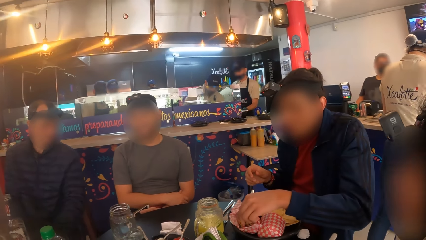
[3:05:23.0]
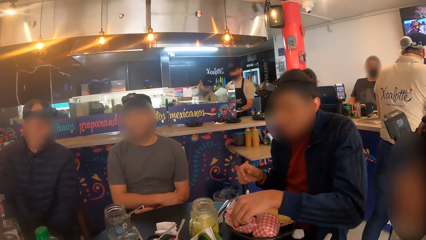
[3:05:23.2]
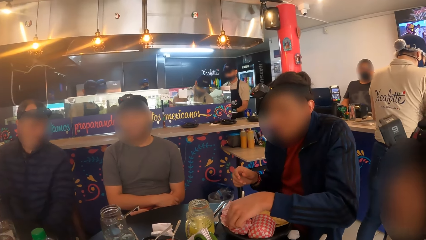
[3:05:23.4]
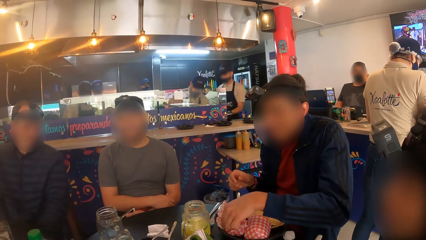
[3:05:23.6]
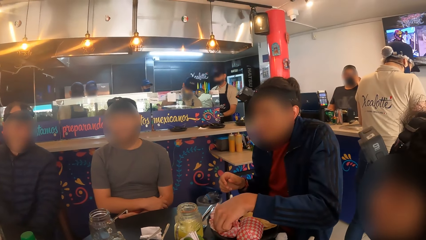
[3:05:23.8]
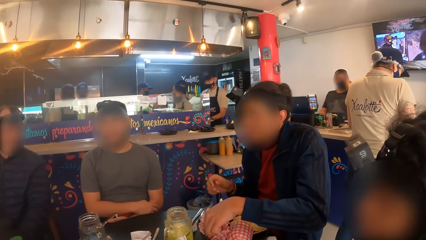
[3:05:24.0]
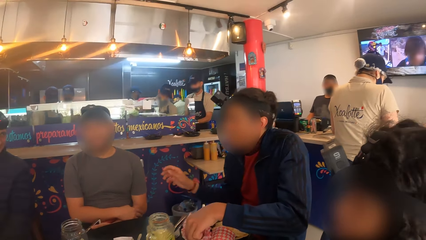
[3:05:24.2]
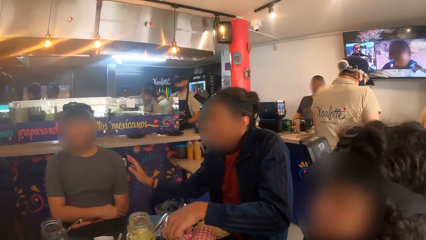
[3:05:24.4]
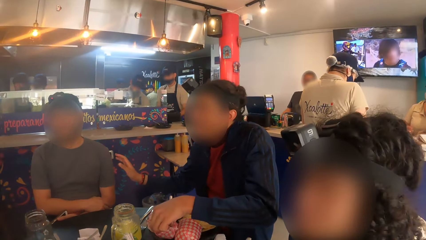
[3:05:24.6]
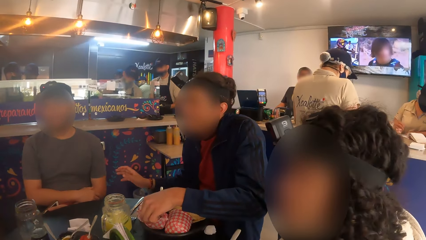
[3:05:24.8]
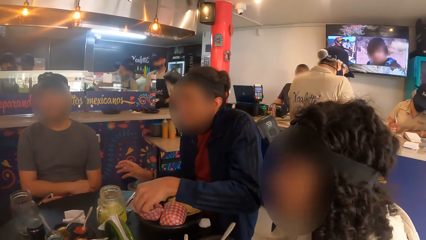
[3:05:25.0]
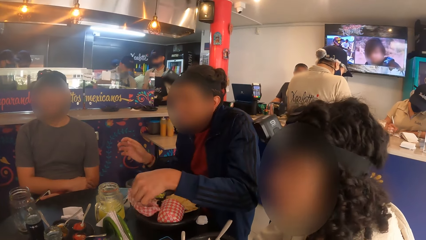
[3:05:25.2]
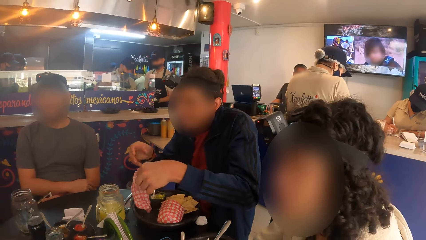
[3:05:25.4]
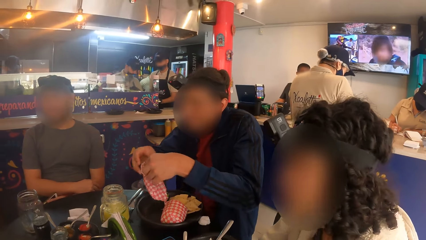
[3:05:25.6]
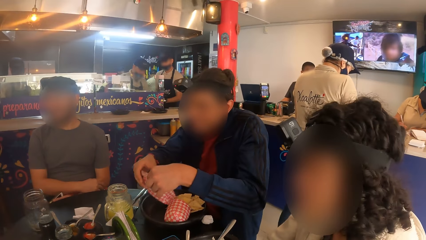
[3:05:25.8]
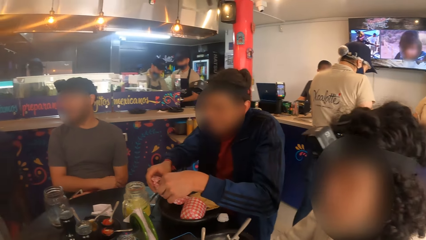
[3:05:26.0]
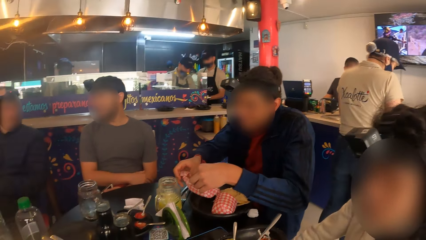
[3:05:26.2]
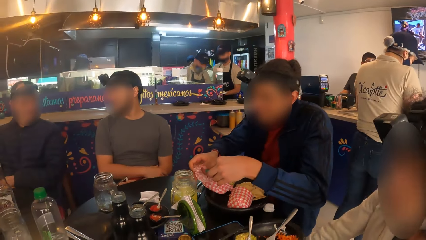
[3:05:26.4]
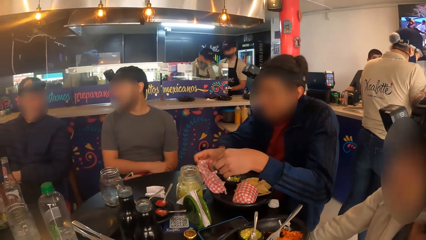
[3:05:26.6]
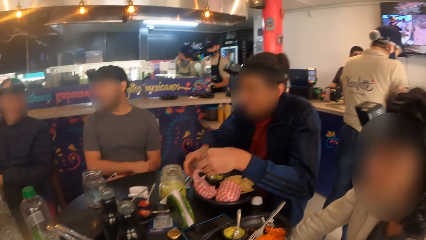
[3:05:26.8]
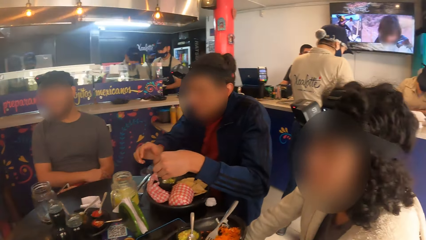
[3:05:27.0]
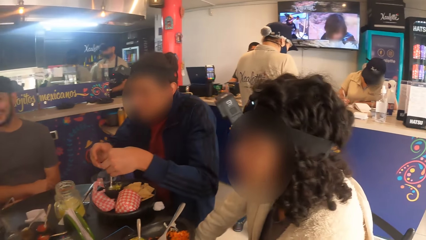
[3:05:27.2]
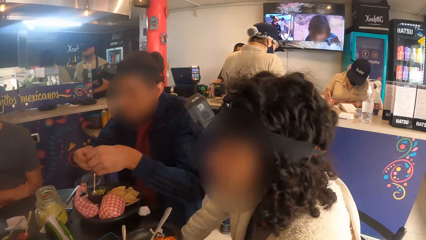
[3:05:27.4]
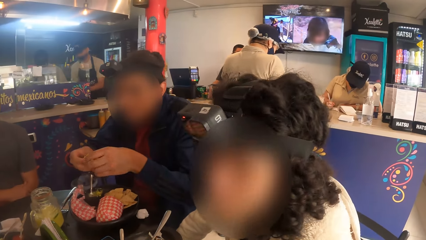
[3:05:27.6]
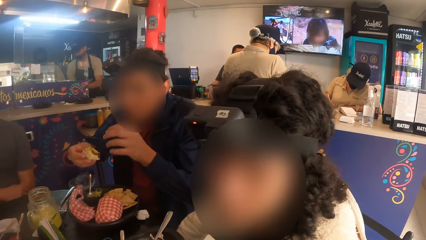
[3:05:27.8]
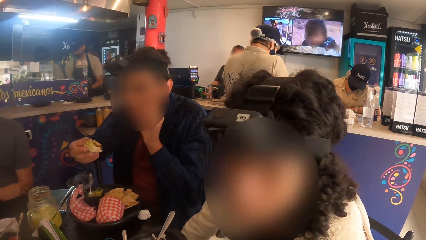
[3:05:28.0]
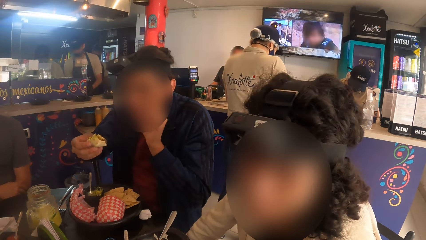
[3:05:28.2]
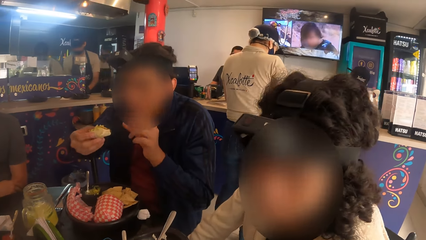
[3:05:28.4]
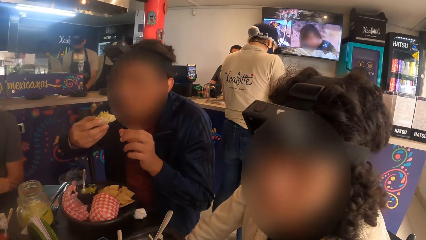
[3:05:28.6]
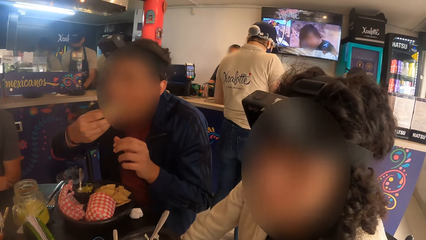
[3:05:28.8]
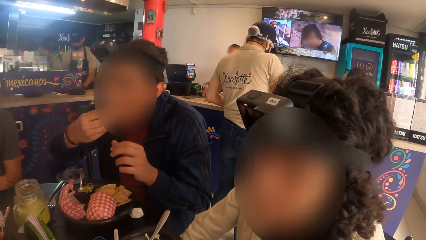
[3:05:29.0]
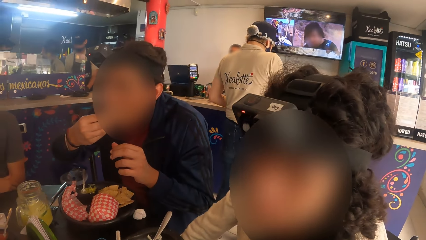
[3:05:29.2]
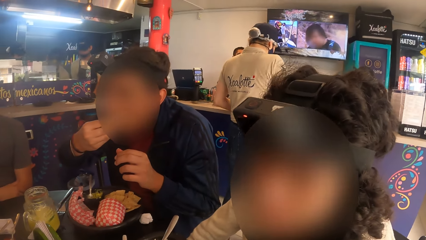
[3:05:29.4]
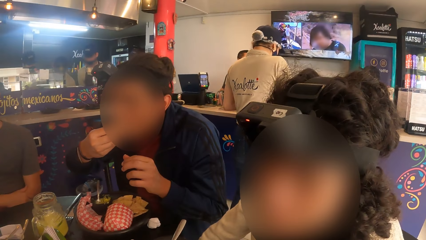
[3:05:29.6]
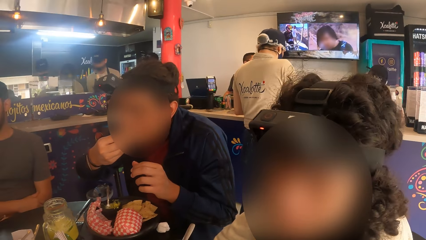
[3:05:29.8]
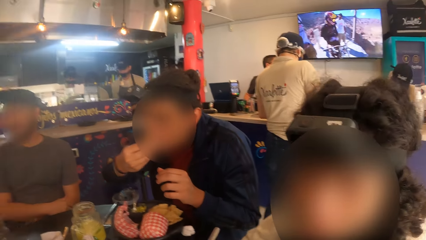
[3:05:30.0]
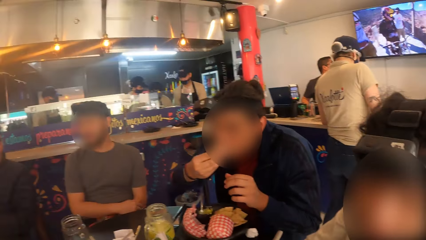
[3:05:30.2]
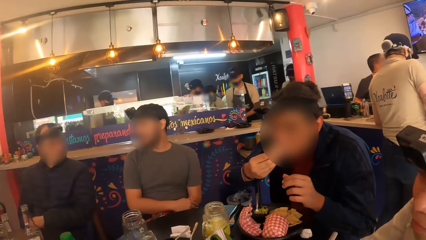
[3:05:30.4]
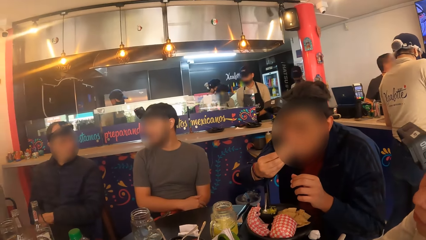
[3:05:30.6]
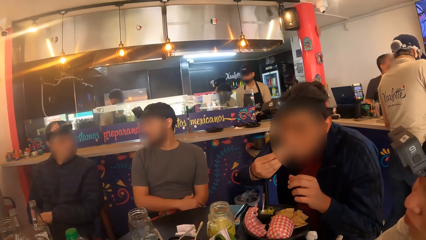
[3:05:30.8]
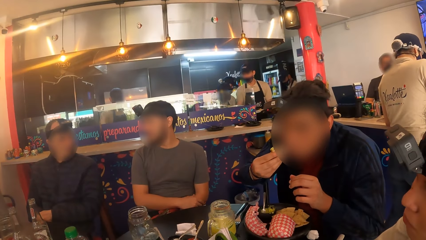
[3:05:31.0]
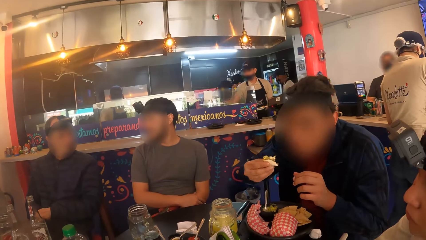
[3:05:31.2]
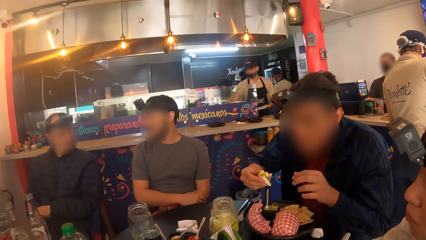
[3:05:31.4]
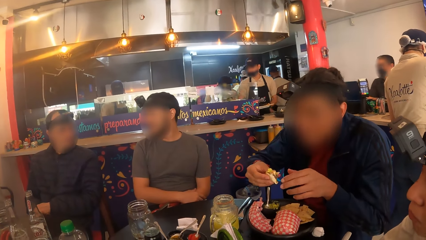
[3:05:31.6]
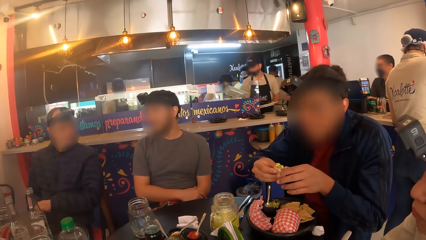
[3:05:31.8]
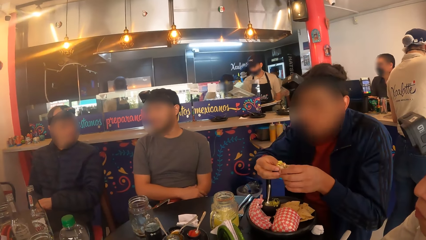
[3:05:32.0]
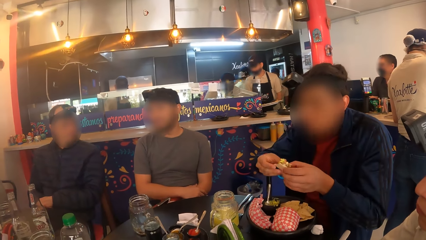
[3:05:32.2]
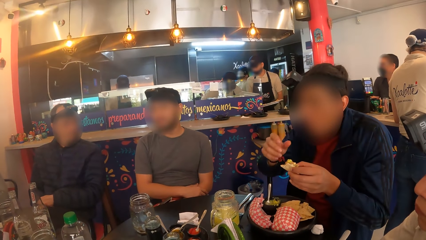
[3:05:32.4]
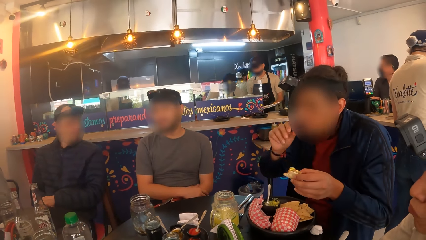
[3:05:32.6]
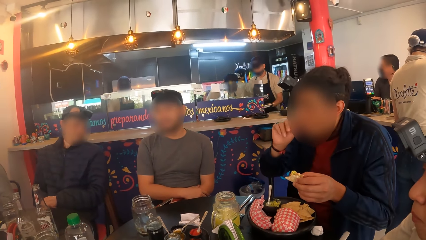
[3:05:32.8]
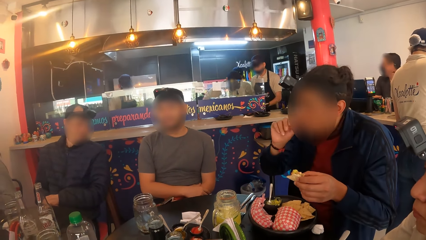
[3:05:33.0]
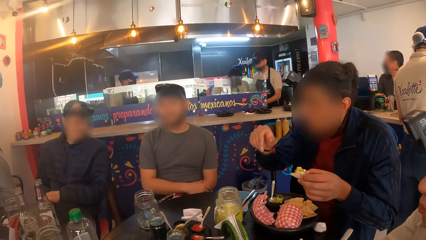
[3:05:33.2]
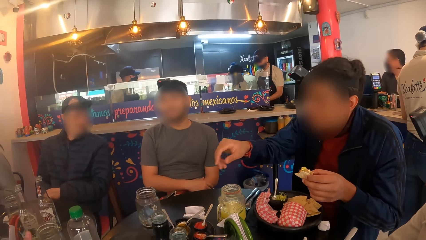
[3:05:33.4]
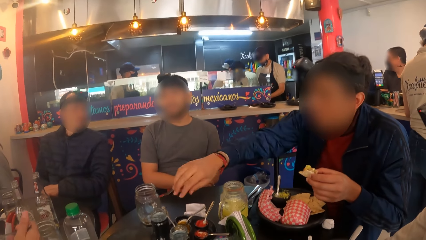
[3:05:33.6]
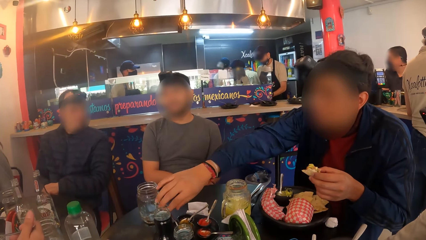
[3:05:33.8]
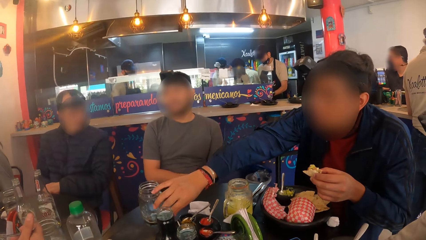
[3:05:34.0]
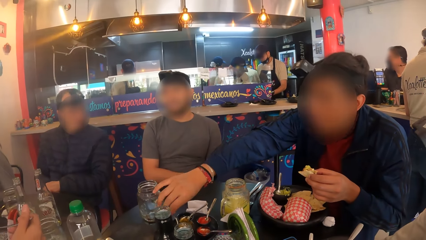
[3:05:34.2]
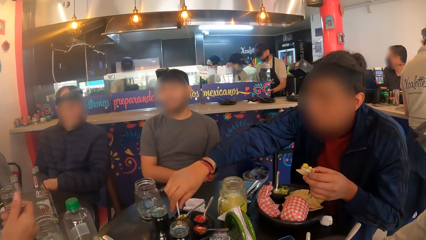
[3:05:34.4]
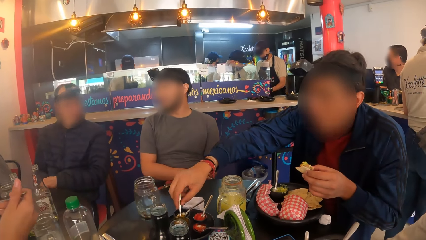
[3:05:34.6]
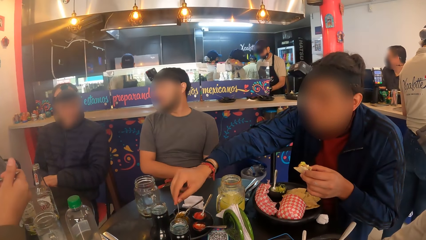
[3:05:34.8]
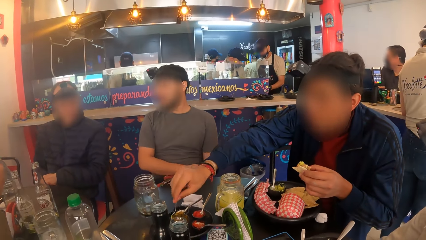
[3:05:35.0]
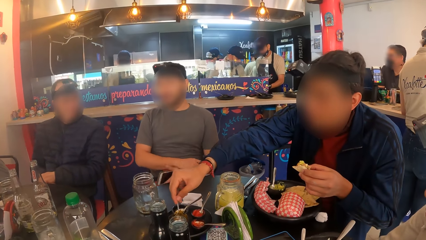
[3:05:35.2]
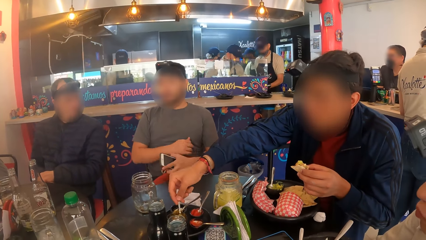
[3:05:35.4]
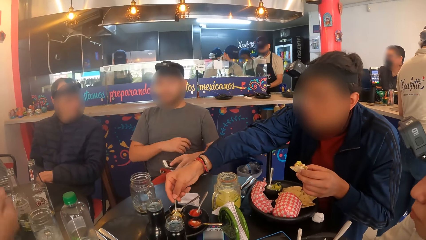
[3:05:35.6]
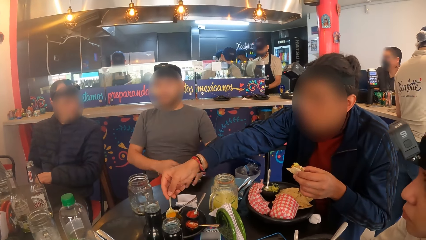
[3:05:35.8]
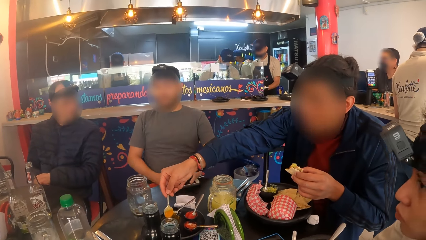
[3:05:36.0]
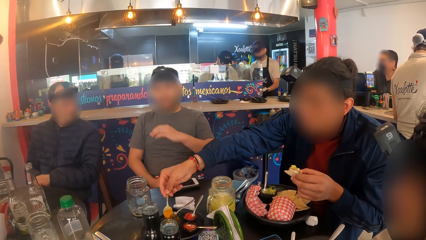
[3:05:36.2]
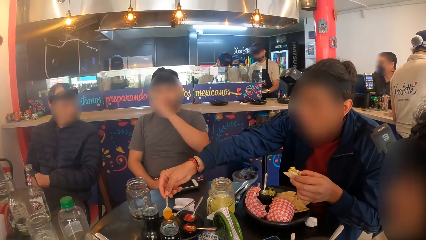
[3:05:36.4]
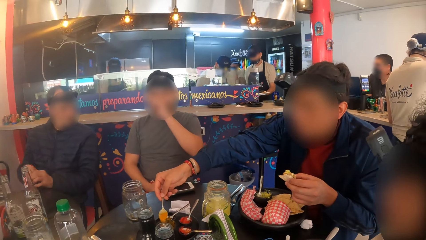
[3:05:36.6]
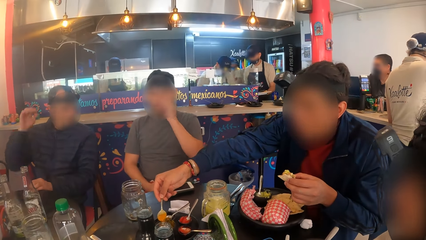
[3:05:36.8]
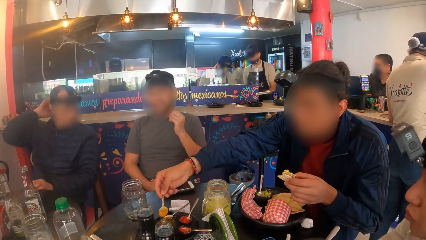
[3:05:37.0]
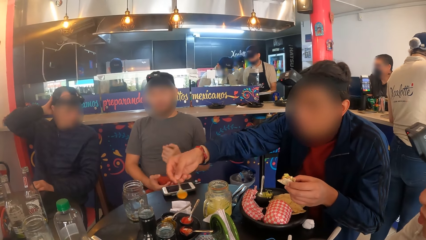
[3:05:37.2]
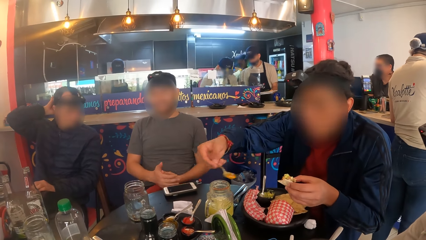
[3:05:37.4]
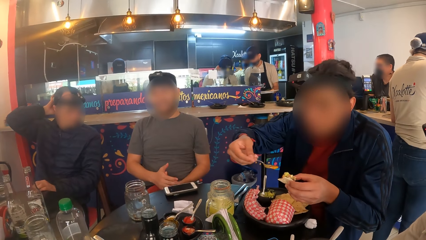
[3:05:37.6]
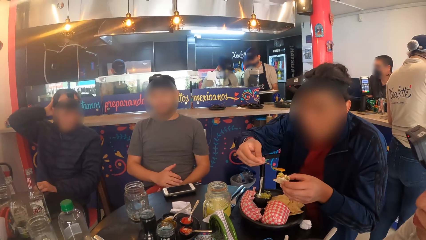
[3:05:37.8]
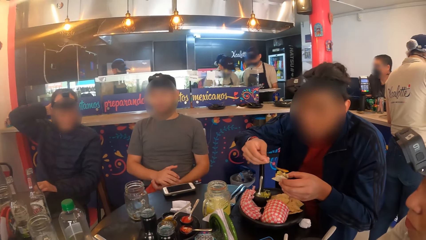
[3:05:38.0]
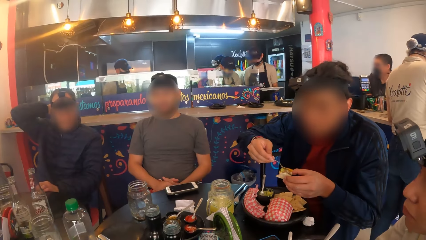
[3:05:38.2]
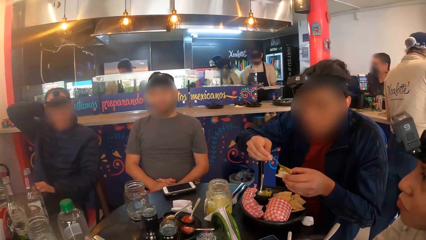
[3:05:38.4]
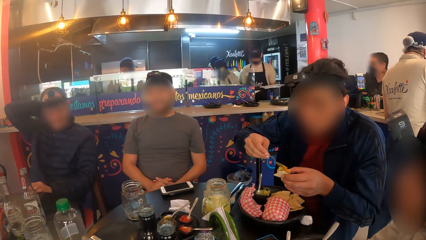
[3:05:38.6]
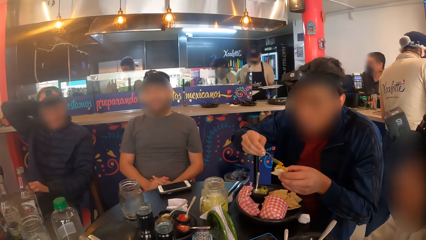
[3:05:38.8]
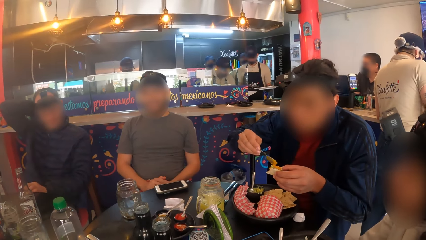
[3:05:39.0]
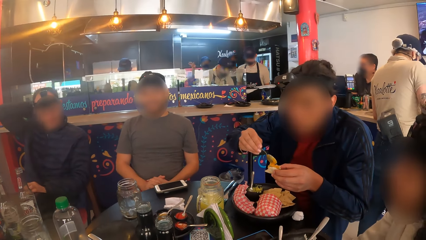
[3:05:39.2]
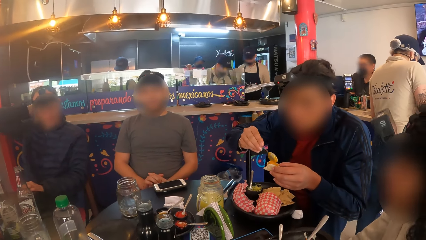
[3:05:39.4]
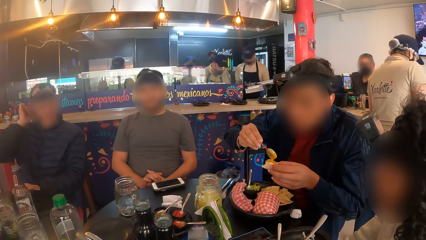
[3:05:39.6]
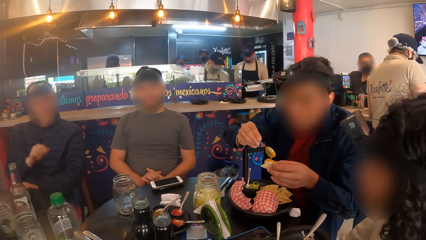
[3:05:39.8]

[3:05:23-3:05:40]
The man picks up a burger from a wrapper in a plate on the table with his left hand. He drops the wrapper in the plate with his right hand. He passes the burger from his left hand to his right hand. He eats from the burger in his right hand. He passes the burger from his right hand to his left hand. He licks his right finger. He picks up a spoon from a sauce cup on the table with his right hand. He scoops mustard from the sauce cup with the tea spoon in his right hand. He applies the mustard on the burger with the spoon in his right hand.
